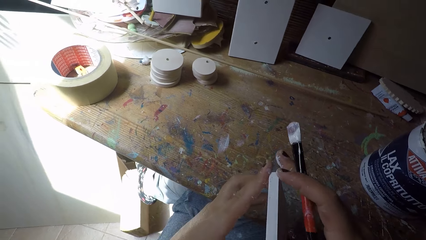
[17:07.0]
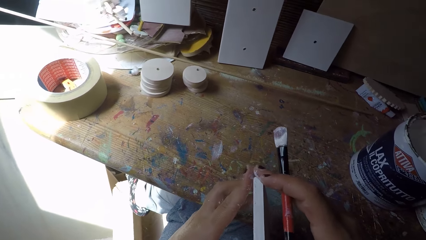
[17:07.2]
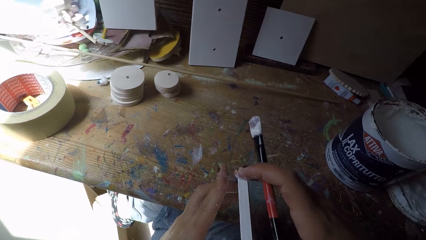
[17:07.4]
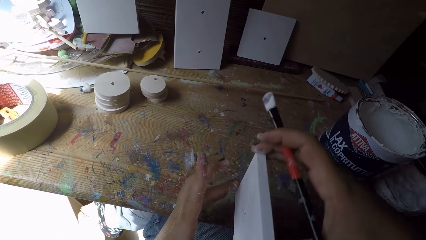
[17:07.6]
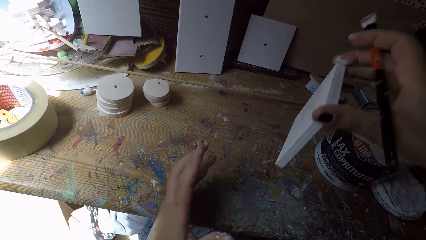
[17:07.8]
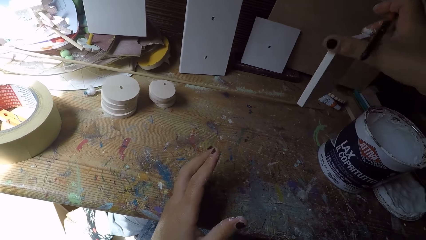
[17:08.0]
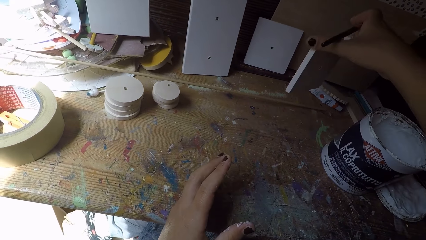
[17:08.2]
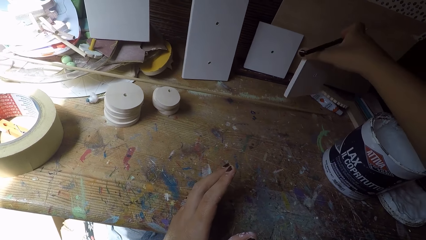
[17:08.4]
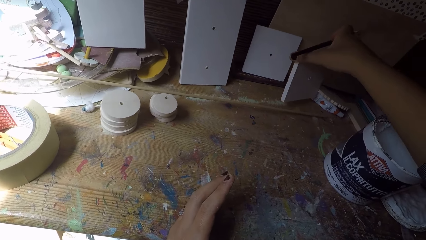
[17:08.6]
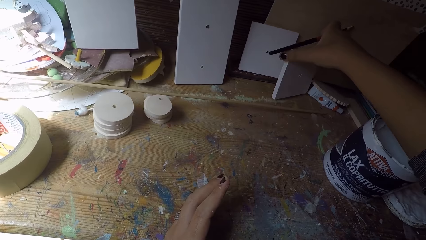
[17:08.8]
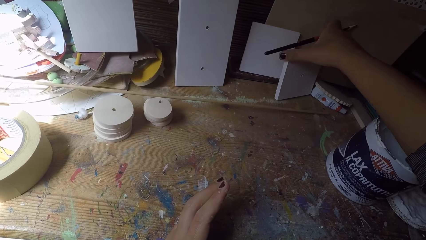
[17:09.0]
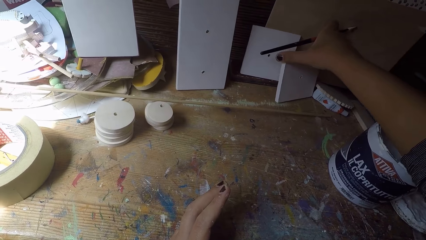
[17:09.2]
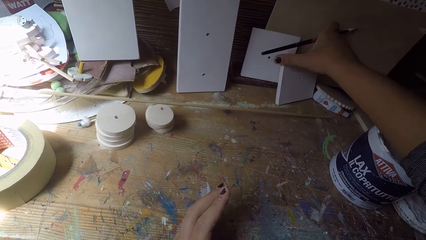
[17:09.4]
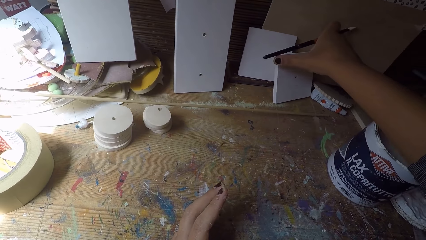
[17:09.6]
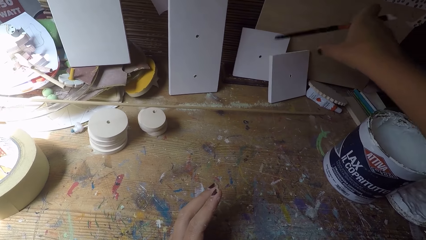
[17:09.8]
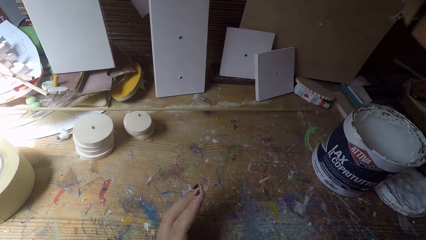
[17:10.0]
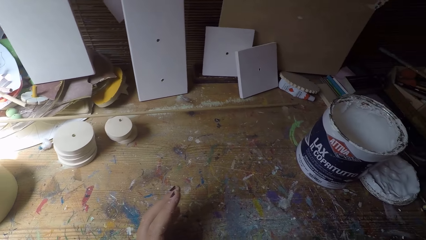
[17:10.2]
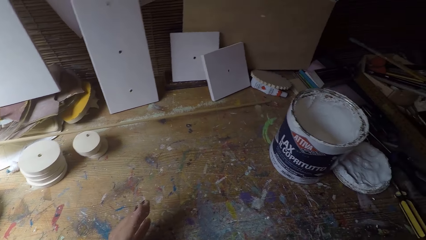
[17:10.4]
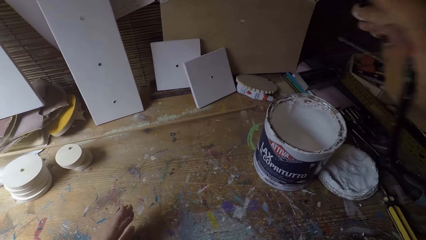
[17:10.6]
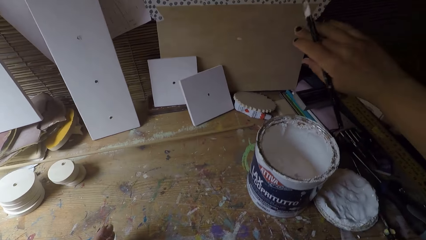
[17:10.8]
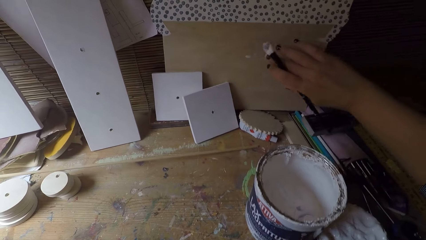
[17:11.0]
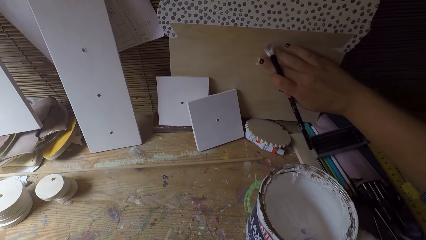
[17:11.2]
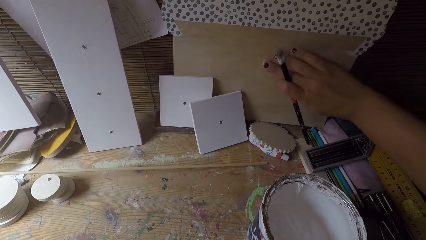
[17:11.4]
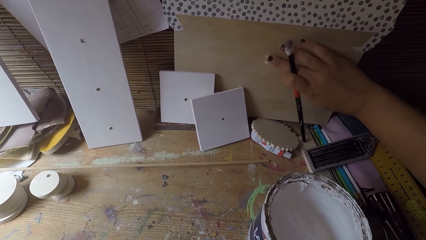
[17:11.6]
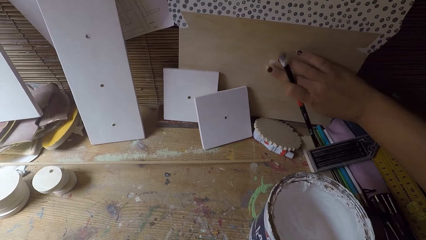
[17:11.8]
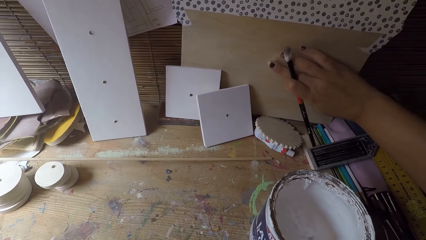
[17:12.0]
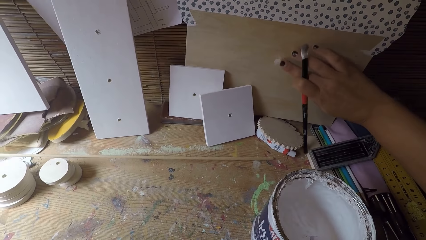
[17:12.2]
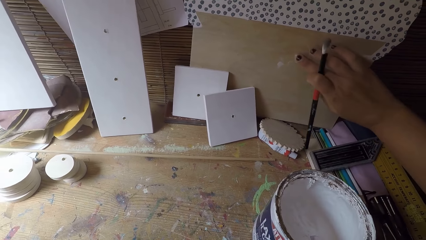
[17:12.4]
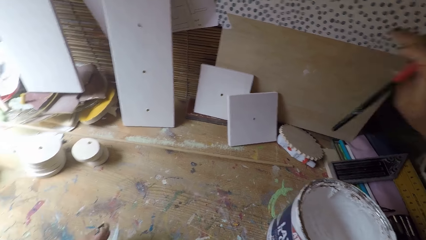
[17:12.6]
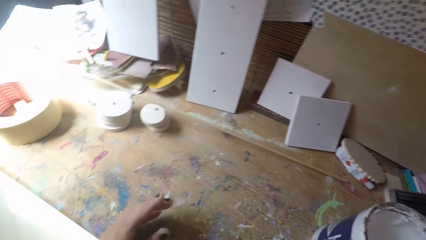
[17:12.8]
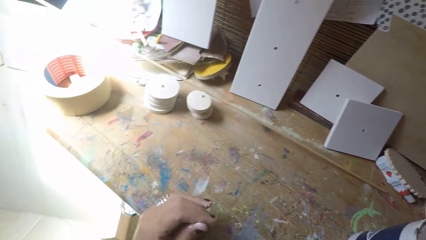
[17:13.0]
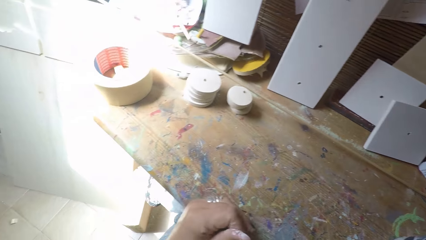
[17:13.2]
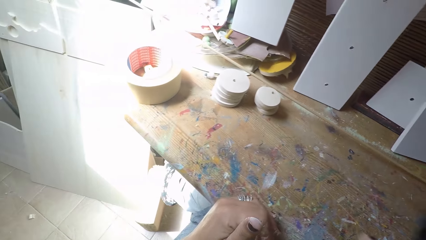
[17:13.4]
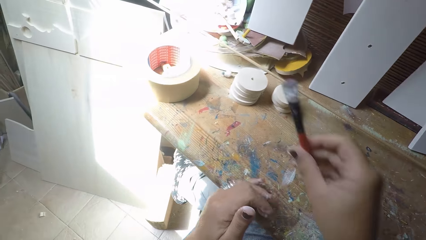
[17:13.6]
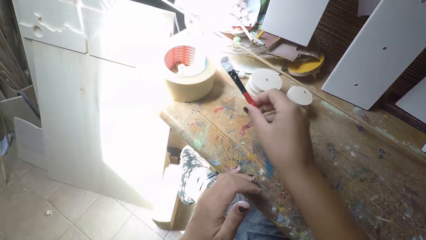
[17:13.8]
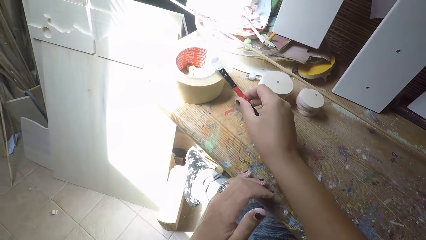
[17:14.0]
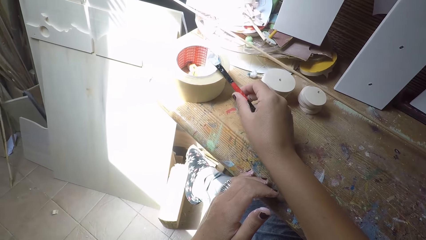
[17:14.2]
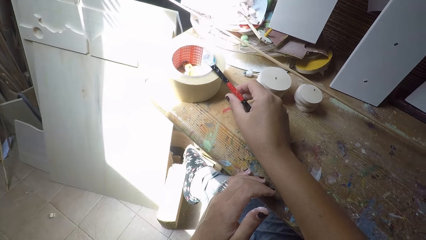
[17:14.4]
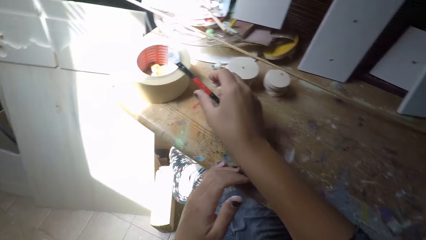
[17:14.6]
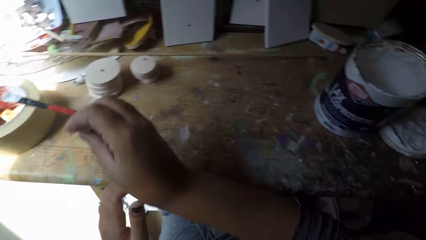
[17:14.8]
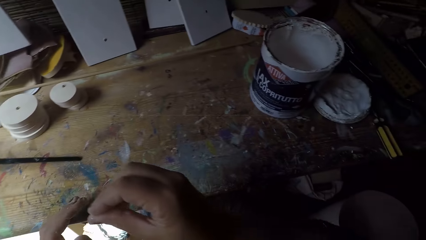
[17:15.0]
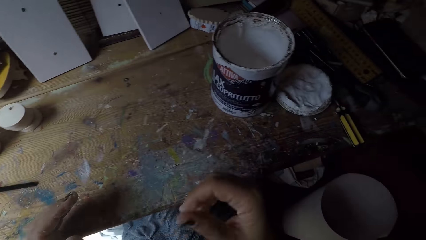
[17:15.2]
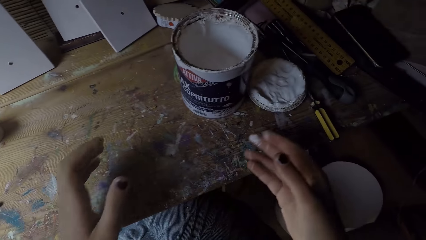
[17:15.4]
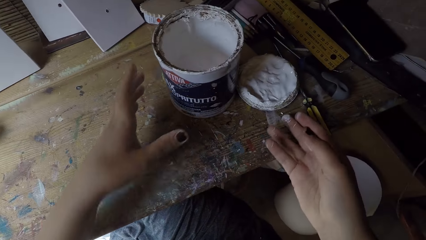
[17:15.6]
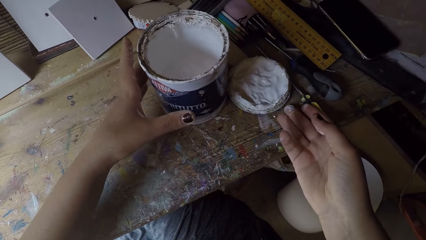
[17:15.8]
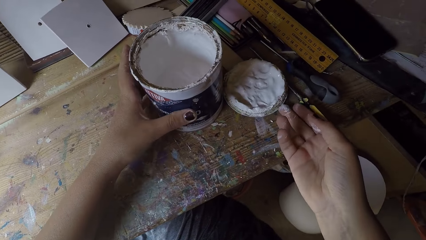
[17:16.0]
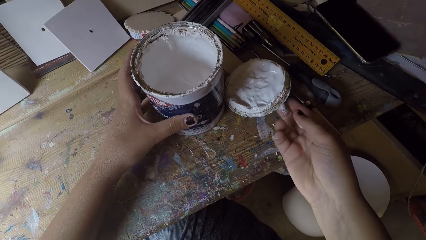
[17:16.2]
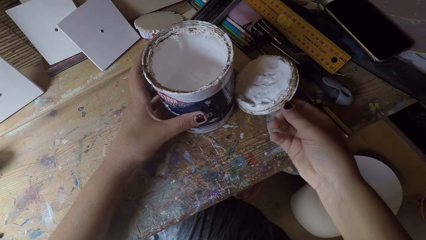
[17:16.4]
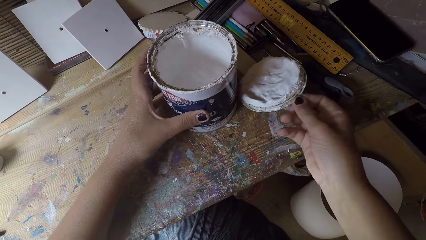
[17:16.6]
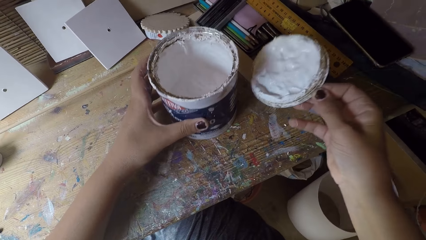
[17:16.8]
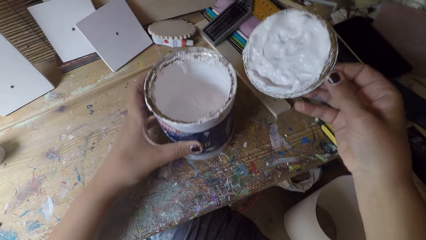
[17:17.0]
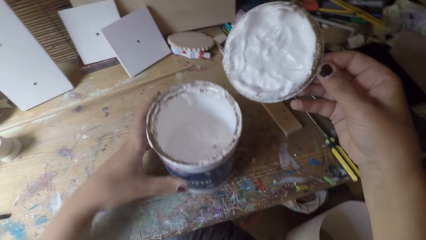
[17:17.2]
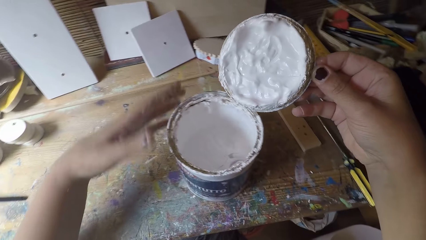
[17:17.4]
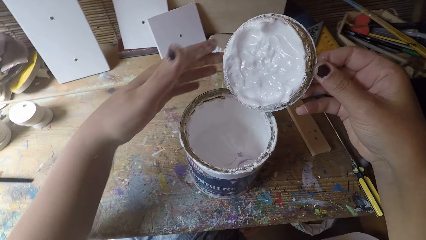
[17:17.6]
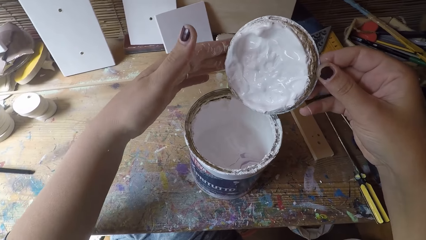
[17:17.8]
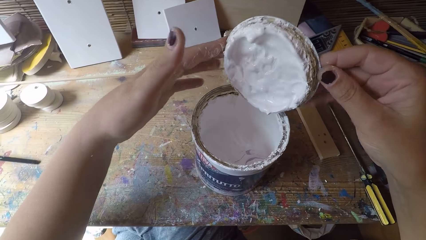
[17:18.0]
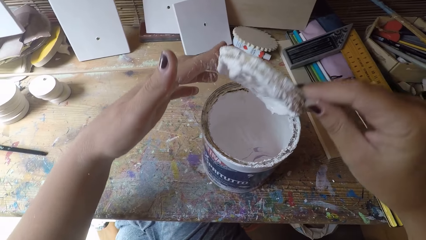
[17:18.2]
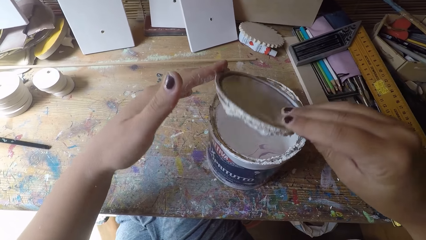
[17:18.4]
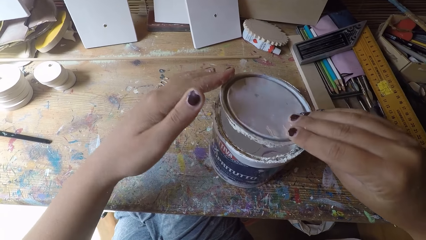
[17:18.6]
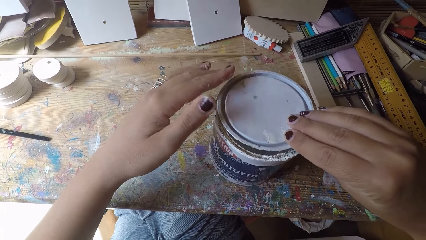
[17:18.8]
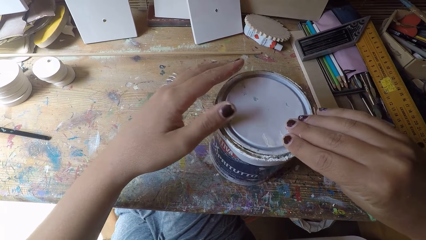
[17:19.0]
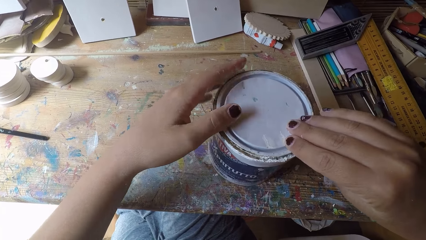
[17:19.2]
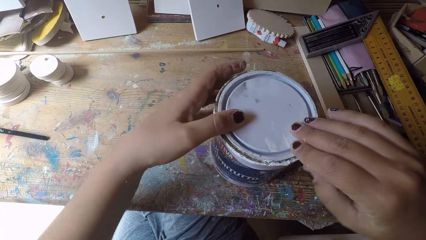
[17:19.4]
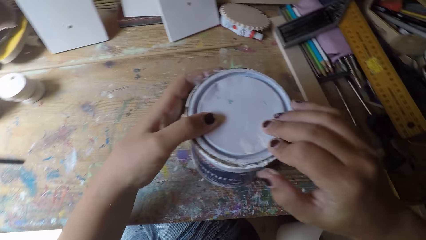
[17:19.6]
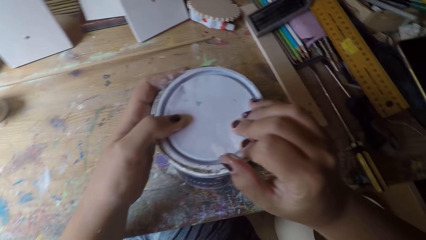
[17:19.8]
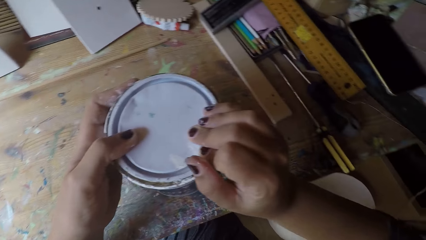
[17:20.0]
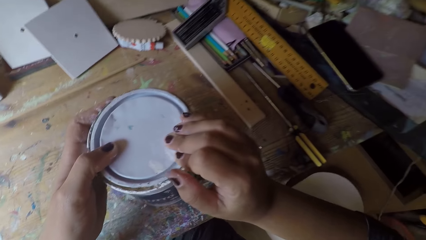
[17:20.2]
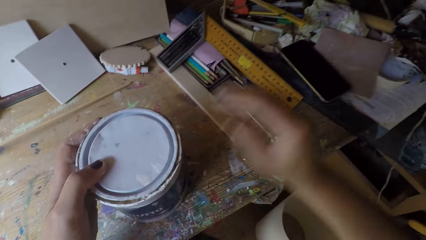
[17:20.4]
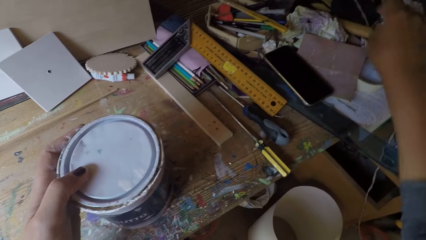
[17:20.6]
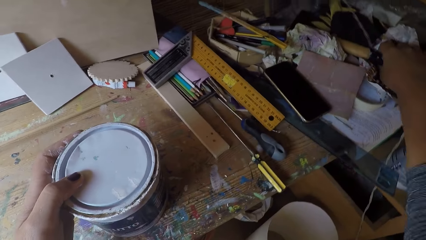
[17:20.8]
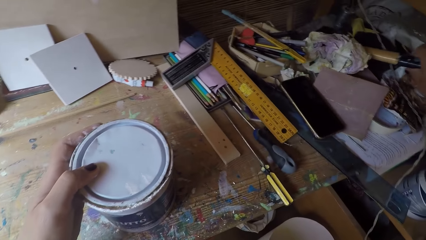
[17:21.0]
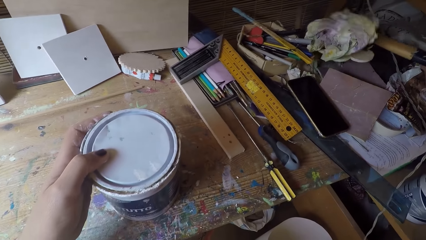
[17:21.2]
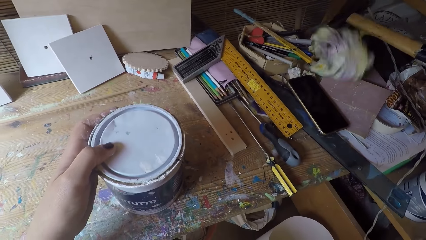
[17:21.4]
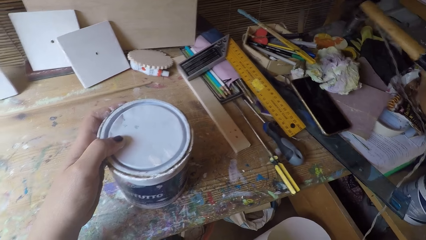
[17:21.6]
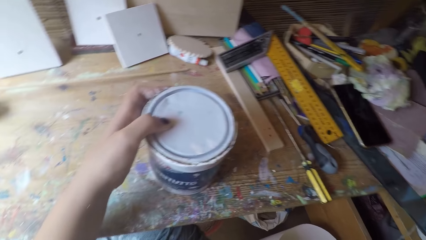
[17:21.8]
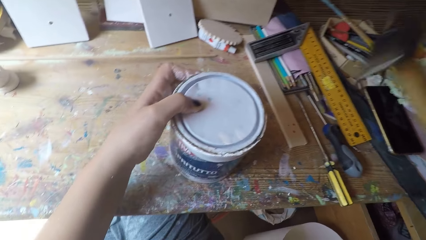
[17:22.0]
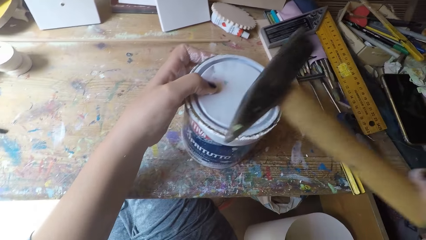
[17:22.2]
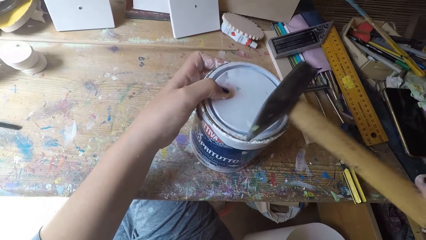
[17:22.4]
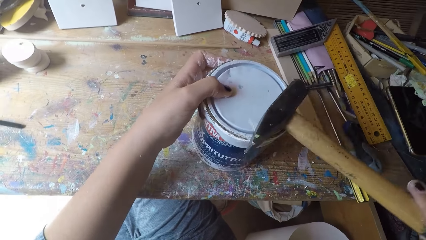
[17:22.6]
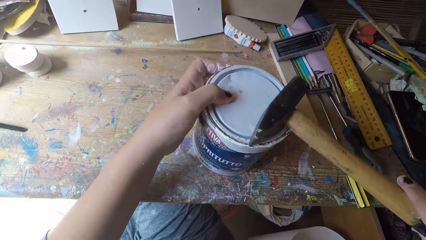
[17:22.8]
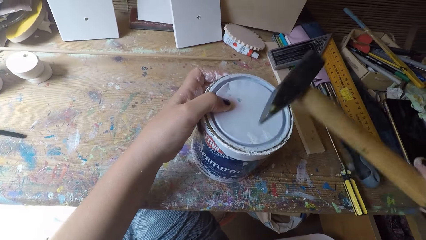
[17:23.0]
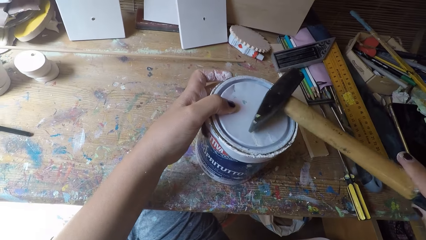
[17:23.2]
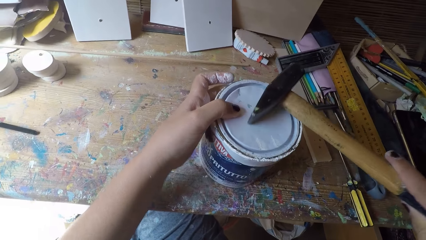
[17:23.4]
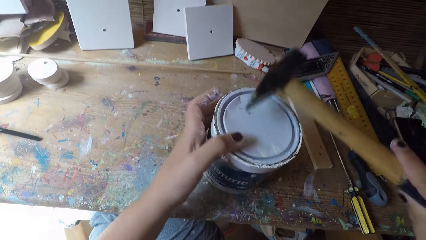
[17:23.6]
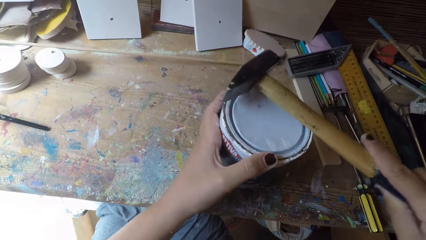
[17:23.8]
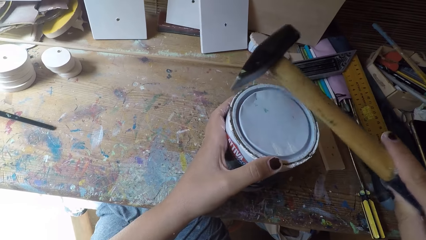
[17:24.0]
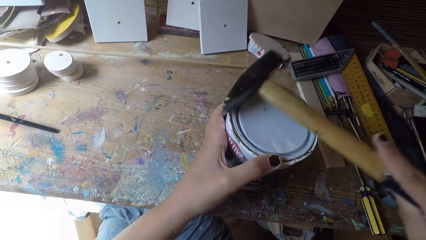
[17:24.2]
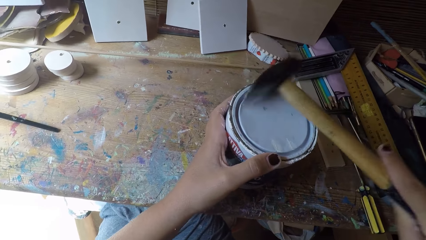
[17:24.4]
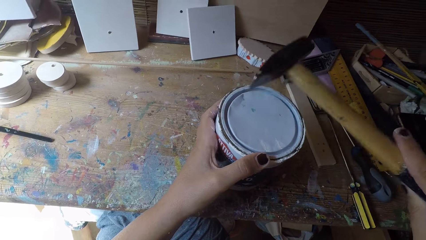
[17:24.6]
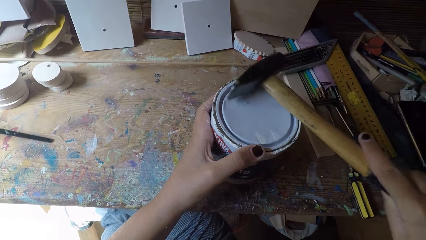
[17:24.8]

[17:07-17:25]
The camera wearer holds the wooden plank with his right hand. He drops the wooden plank in his right hand on the table in a vertical position. He wipes his left hand on a wooden plank on the table. He drops the paintbrush in his right hand on the table leaning on the cello tape. He holds the paint can or paint tin on the table with his left hand. He picks up a paint can lid on the table with his right hand. He pulls the paint tin. He holds the paint can lid with both hands. He closes the paint can with the lid in both hands. He picks up a mallet hammer on the table with his right hand. He hits the hammer on the paint can.
